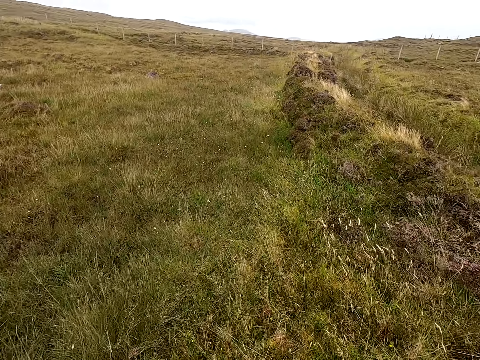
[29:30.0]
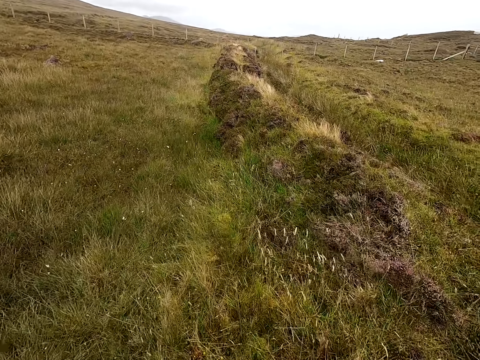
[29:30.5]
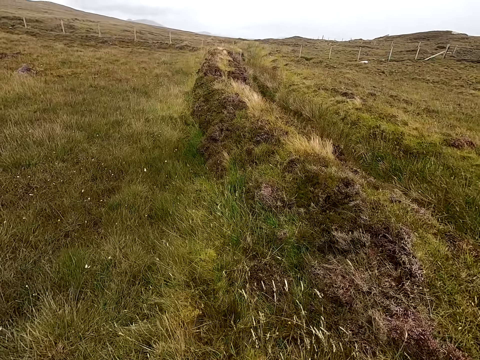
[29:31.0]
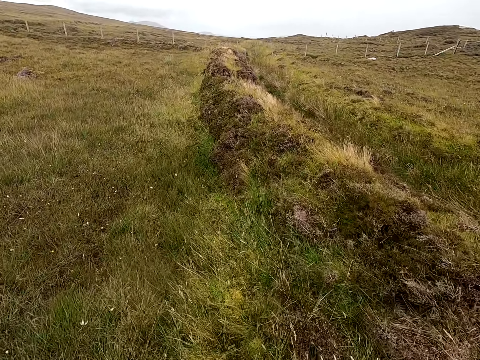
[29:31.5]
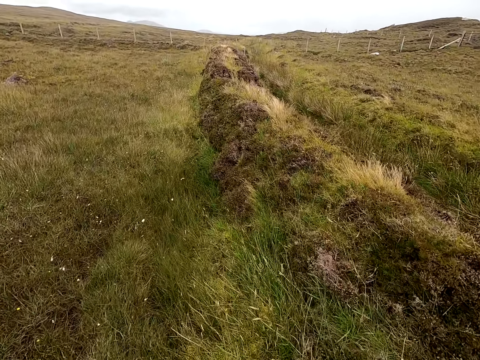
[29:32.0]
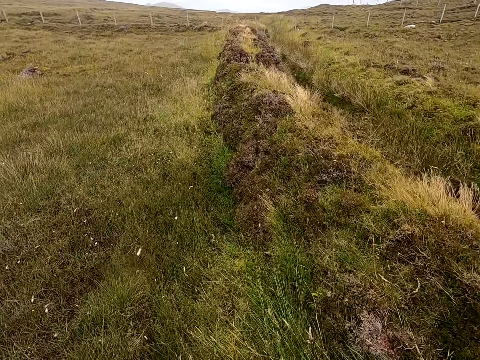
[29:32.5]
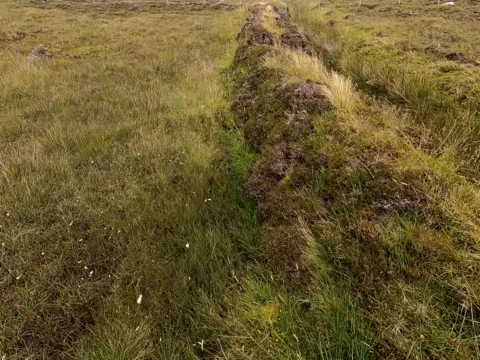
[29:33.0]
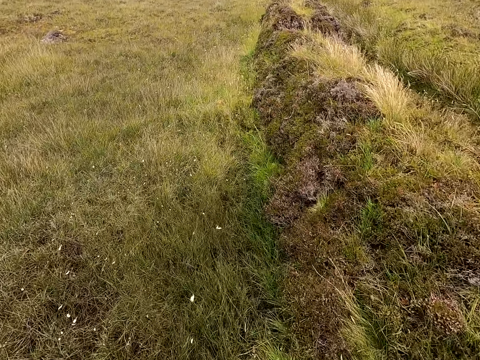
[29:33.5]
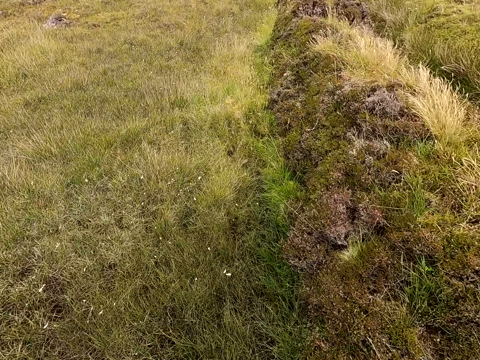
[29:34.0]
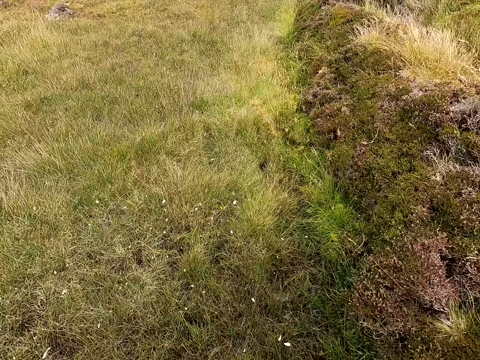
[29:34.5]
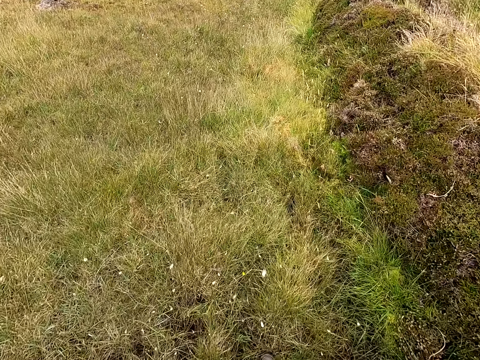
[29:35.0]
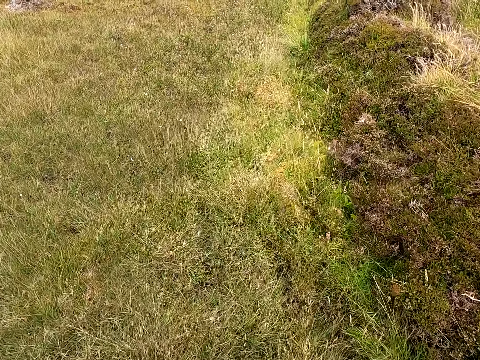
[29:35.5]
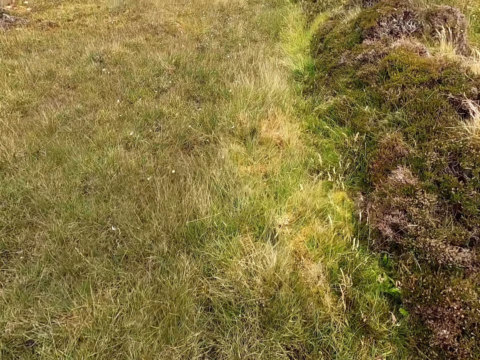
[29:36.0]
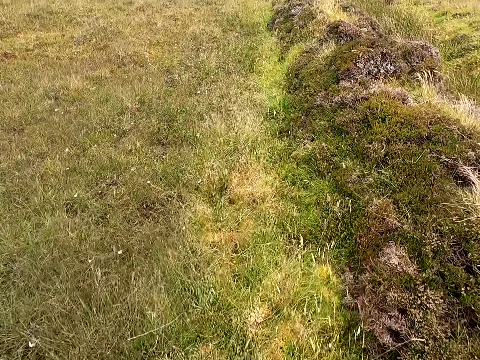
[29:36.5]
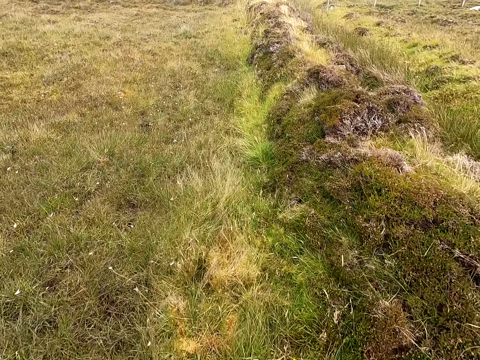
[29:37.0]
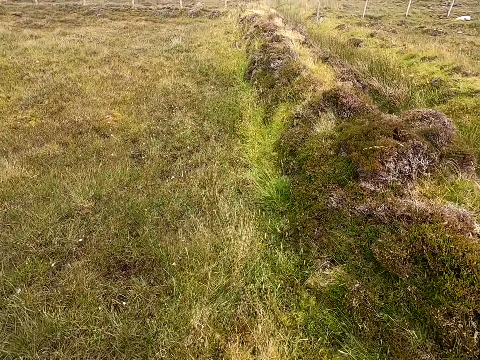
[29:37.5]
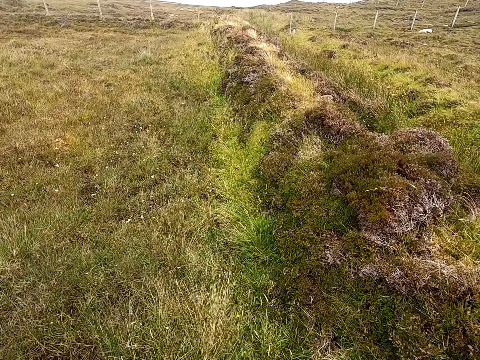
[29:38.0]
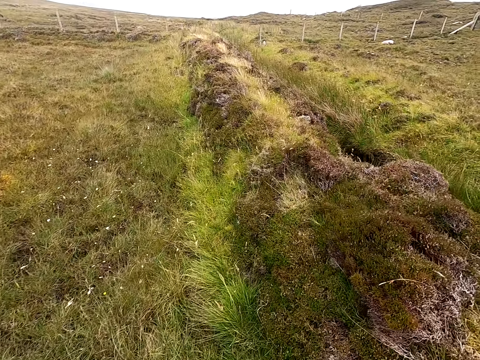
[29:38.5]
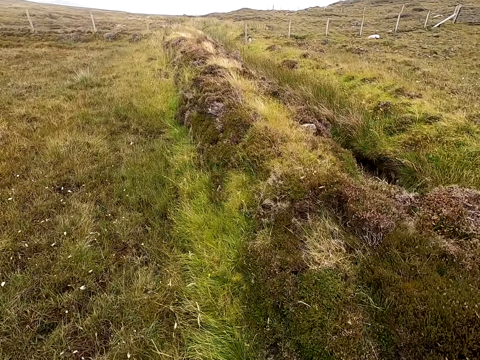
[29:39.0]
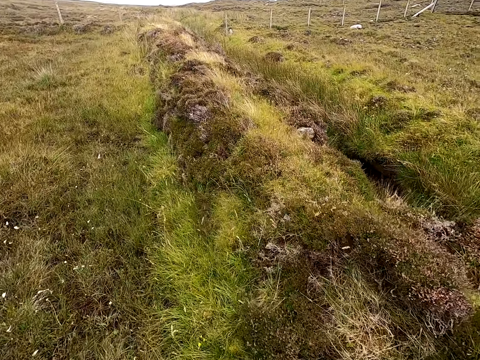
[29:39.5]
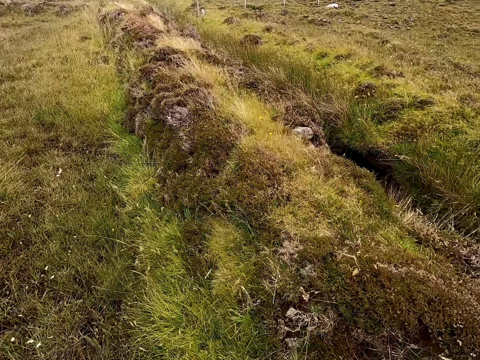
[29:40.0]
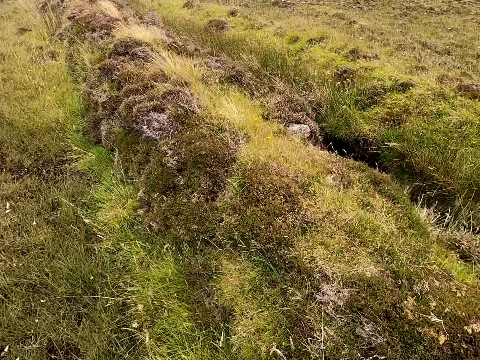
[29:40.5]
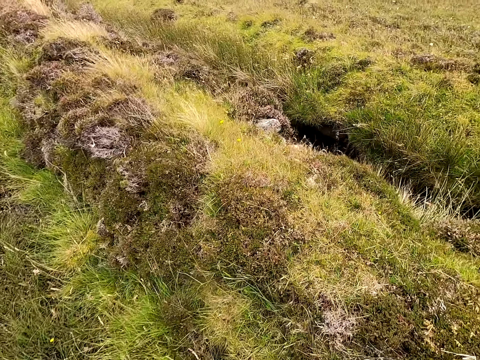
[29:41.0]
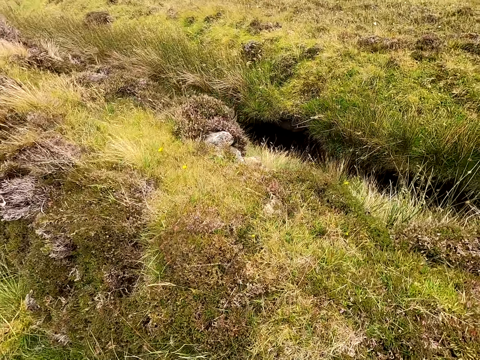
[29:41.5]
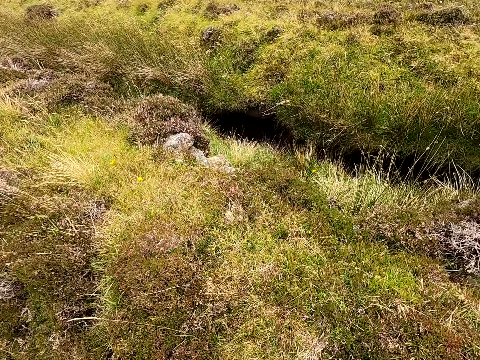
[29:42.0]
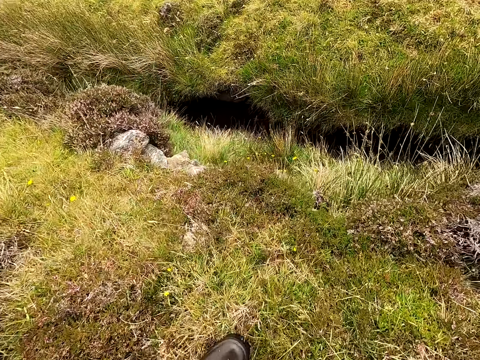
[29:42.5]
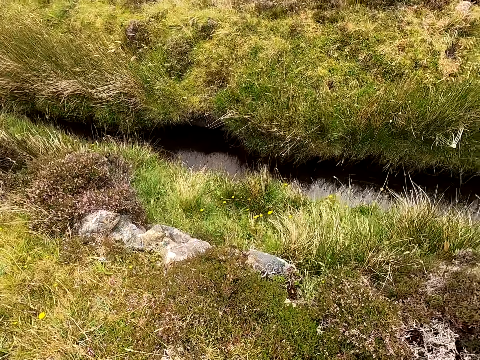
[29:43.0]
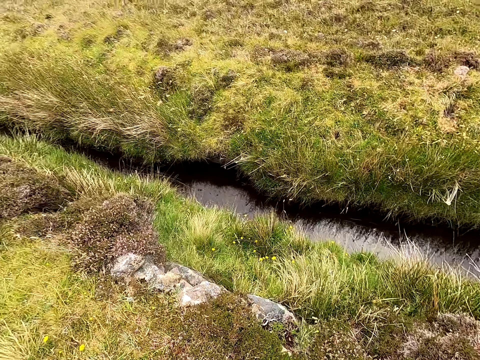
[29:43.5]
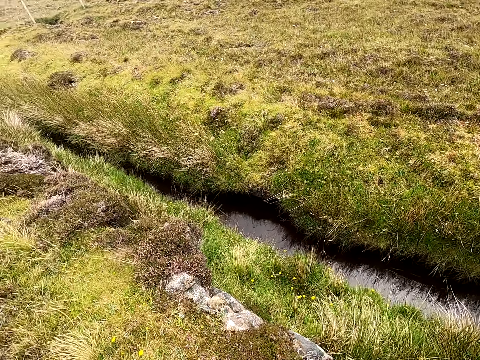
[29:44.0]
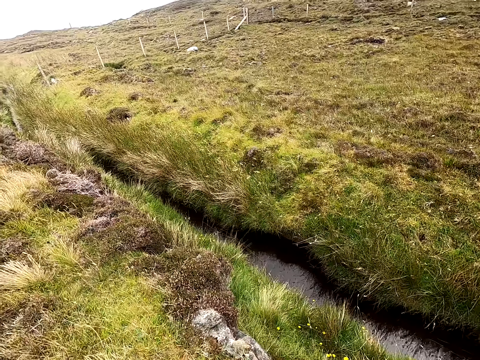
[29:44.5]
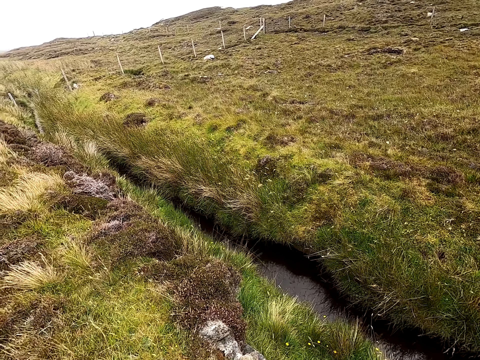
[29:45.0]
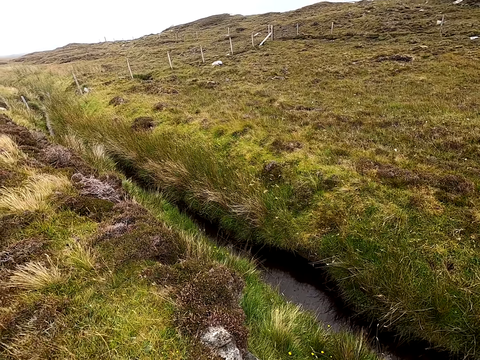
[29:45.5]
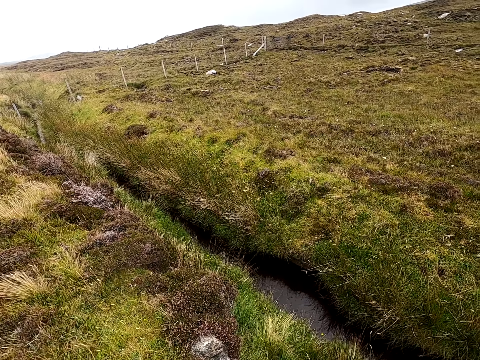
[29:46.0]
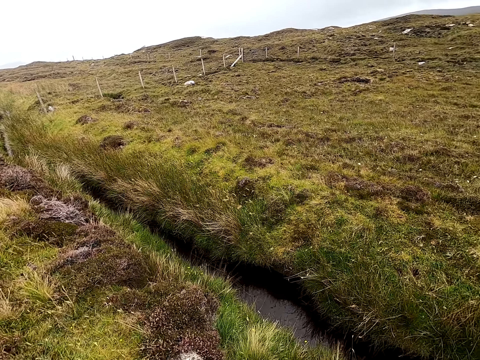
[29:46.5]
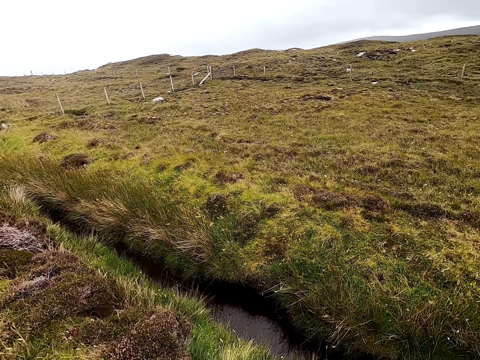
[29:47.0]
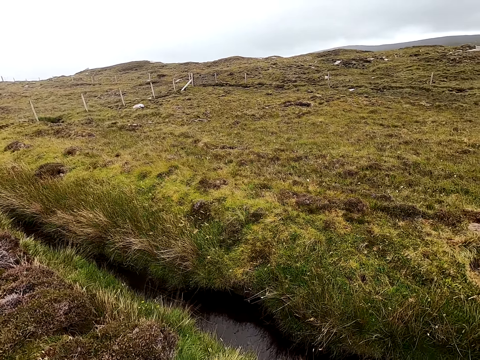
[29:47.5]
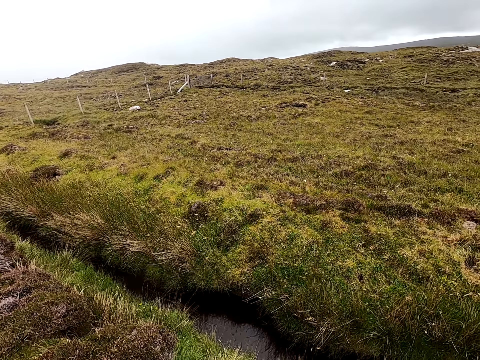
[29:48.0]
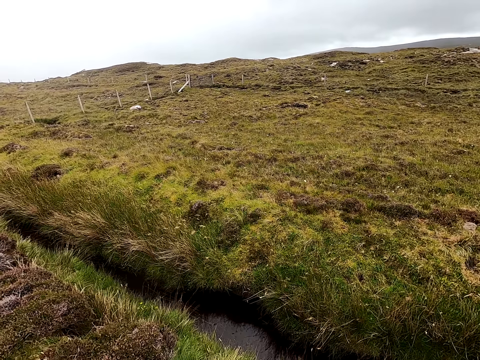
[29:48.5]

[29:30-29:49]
The camera wearer walks. They stop walking. They look around.

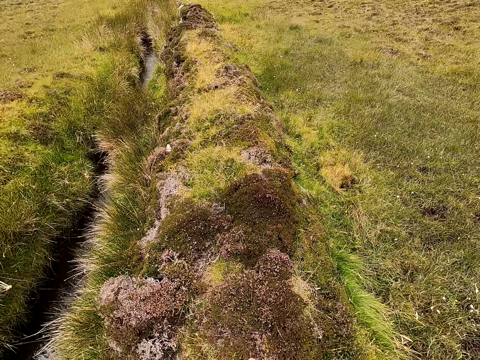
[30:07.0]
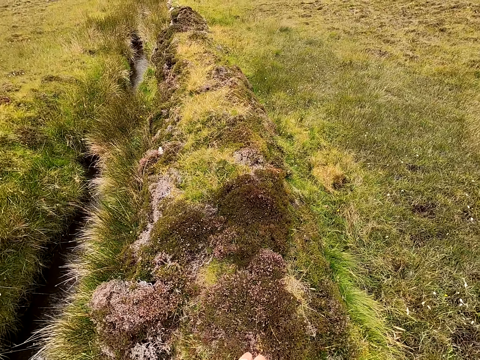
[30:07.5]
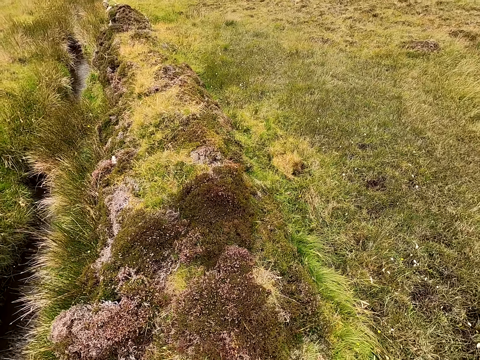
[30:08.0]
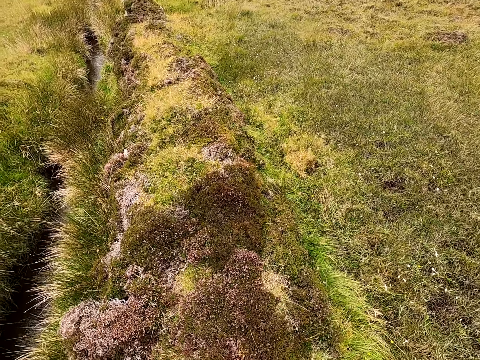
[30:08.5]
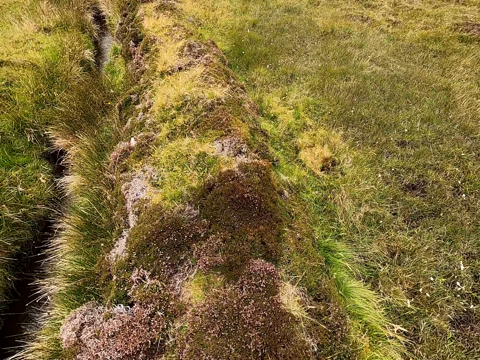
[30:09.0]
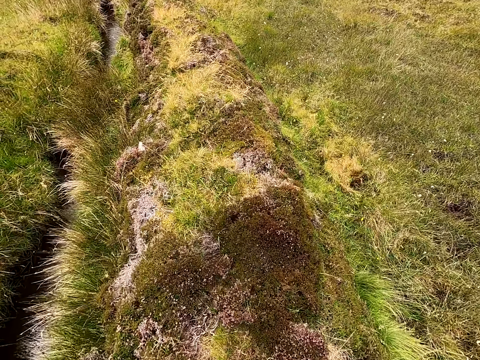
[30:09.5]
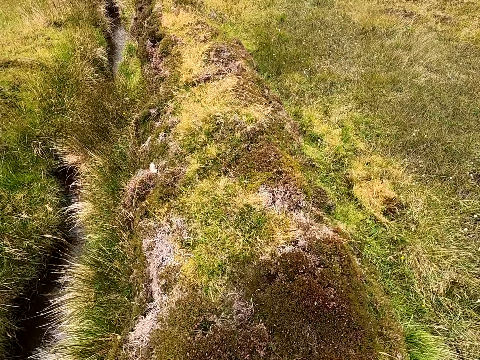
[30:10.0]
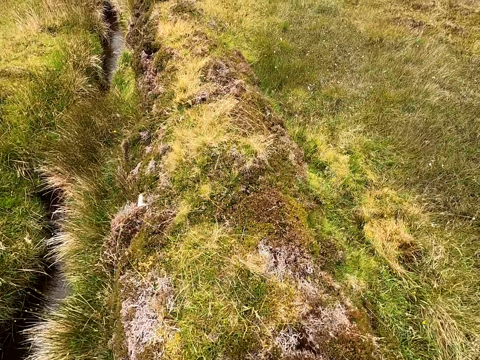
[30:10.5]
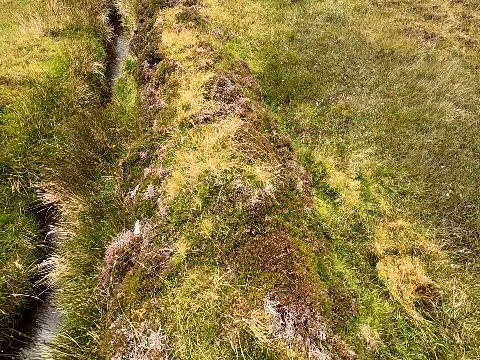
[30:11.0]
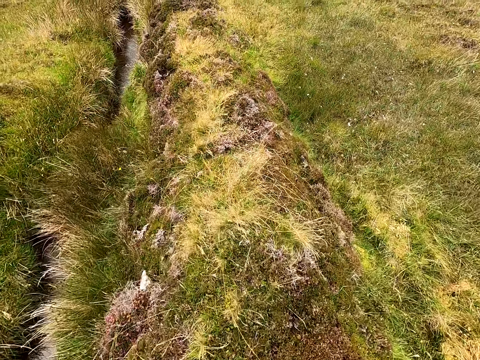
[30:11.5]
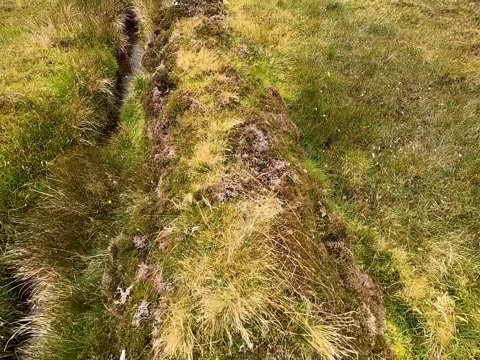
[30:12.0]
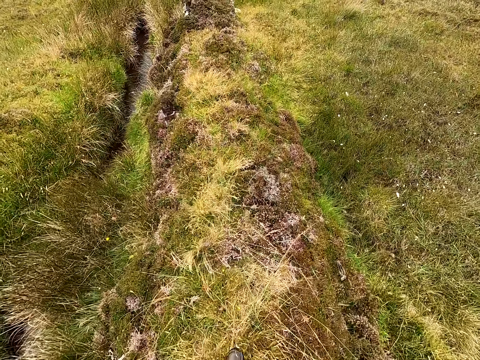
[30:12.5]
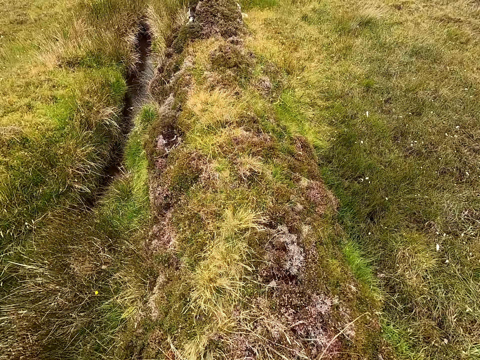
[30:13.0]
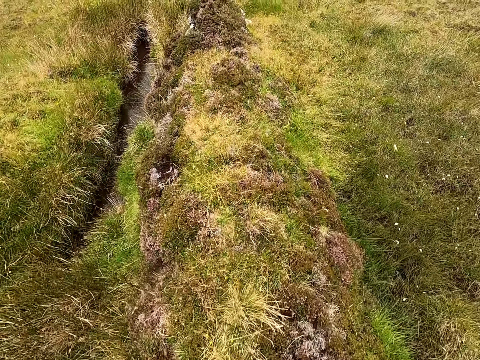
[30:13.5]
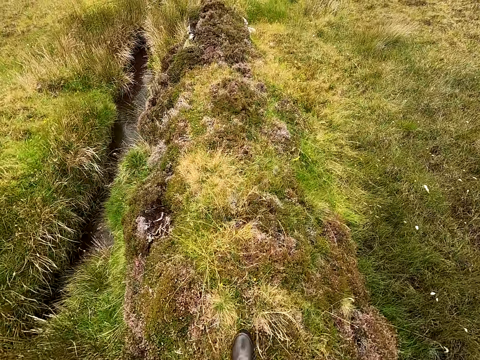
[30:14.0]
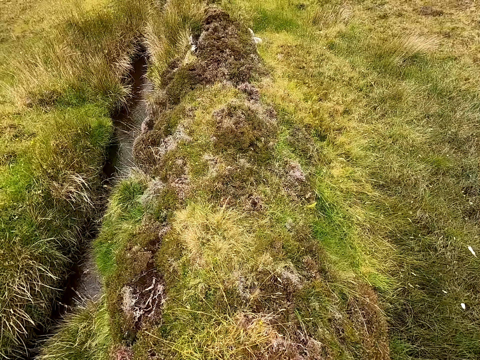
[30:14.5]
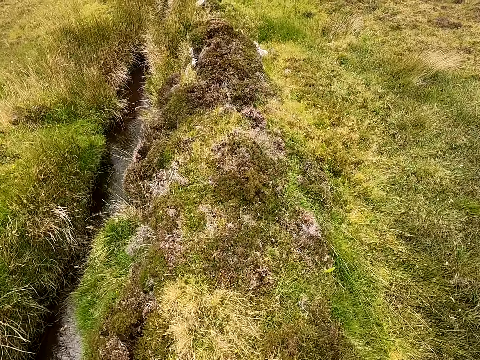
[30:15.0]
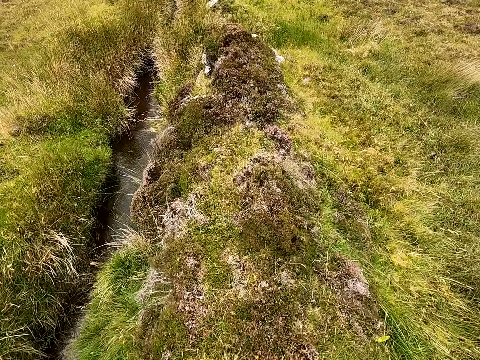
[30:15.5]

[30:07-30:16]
The camera wearer walks in the field.
